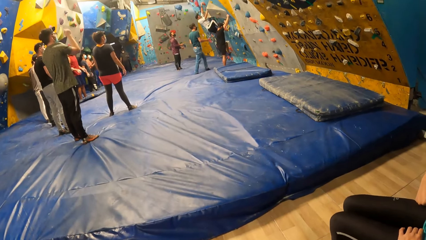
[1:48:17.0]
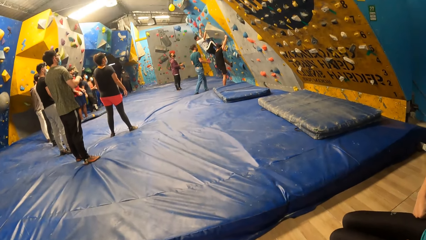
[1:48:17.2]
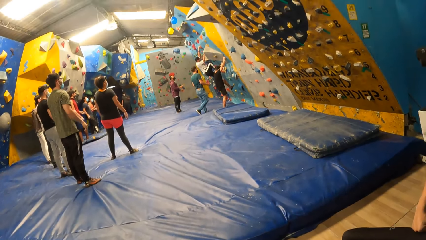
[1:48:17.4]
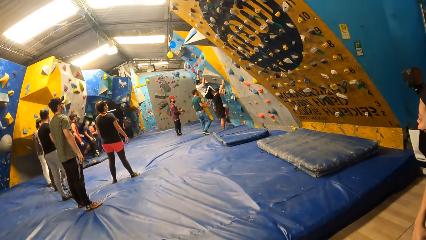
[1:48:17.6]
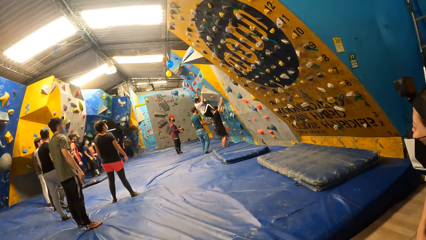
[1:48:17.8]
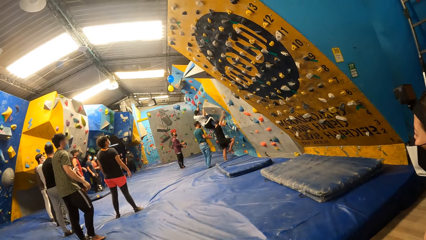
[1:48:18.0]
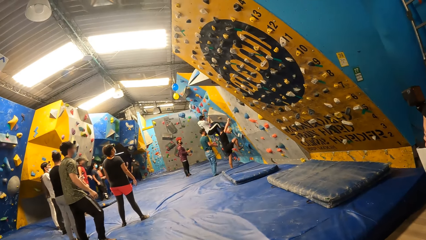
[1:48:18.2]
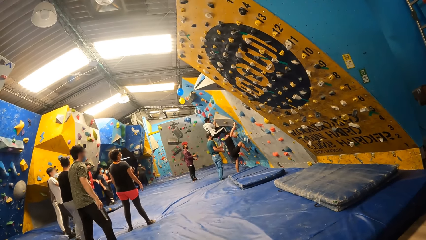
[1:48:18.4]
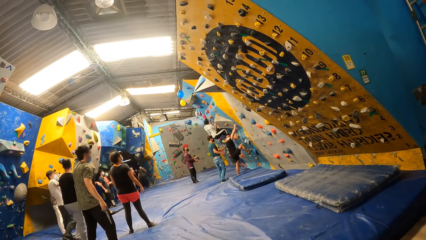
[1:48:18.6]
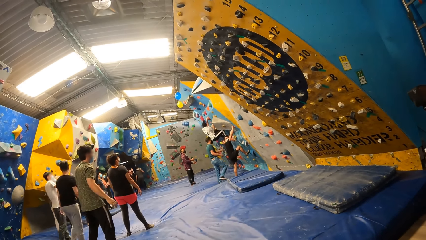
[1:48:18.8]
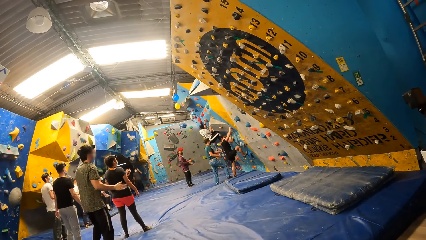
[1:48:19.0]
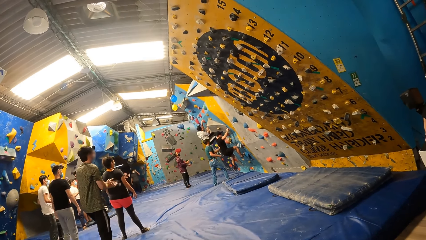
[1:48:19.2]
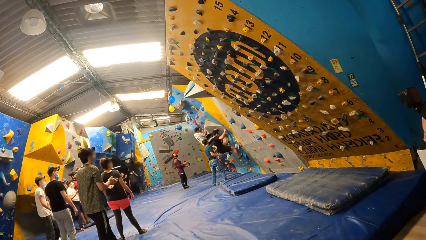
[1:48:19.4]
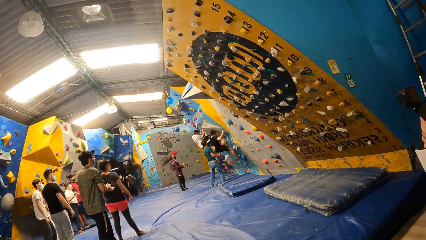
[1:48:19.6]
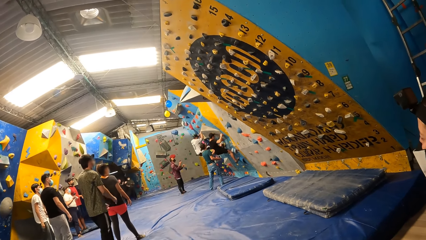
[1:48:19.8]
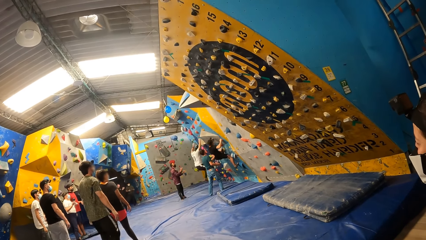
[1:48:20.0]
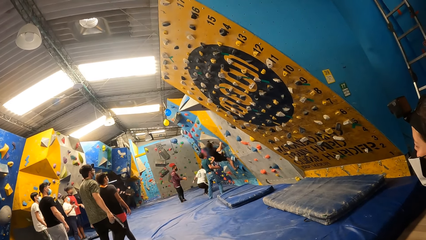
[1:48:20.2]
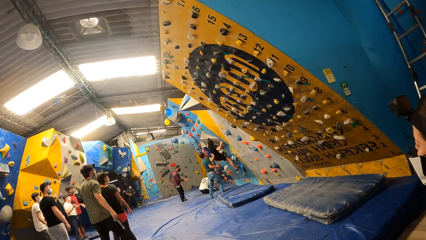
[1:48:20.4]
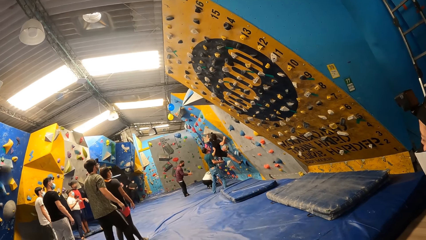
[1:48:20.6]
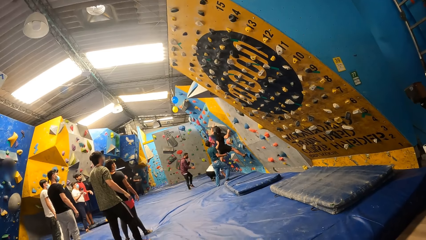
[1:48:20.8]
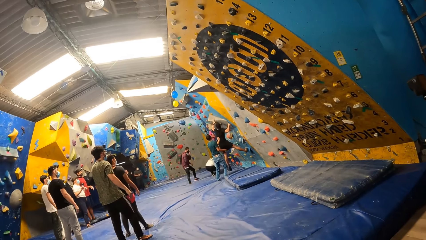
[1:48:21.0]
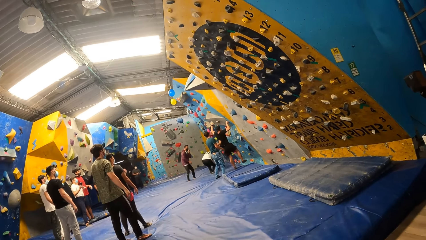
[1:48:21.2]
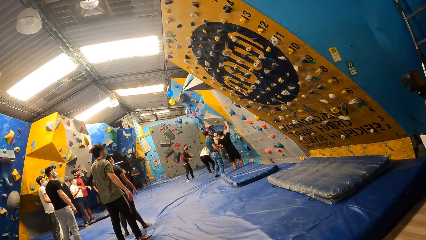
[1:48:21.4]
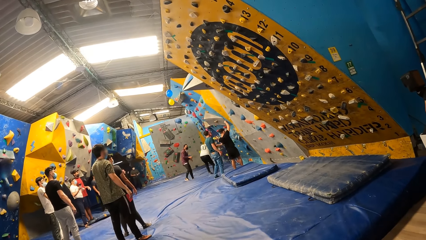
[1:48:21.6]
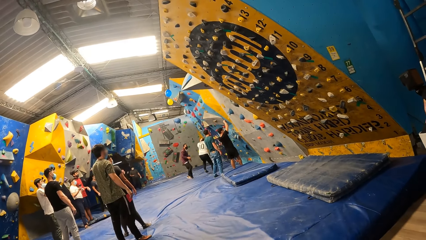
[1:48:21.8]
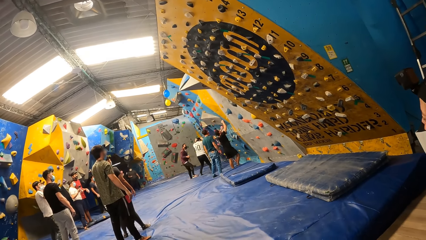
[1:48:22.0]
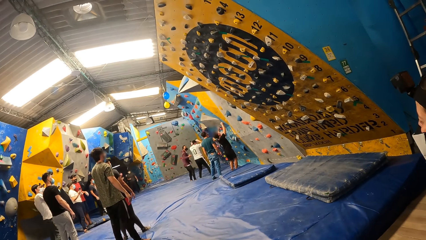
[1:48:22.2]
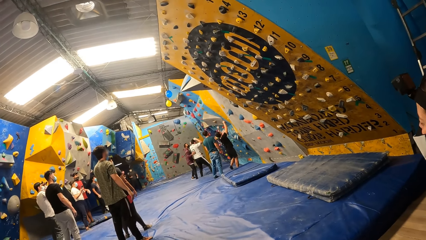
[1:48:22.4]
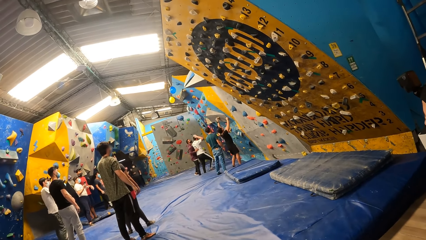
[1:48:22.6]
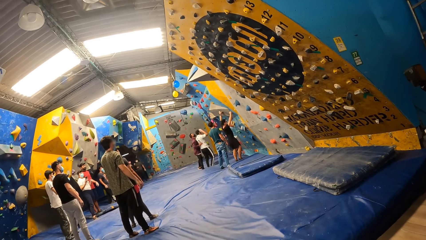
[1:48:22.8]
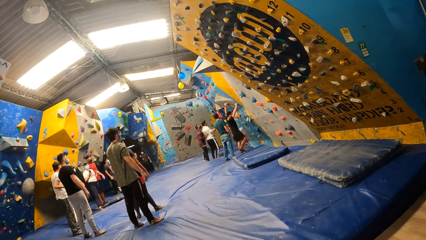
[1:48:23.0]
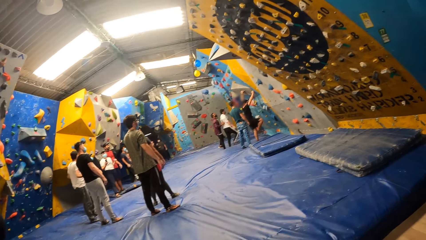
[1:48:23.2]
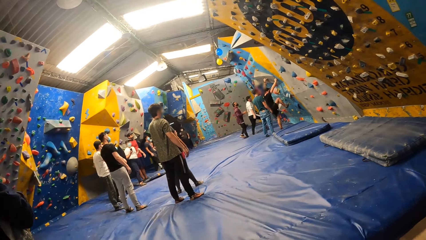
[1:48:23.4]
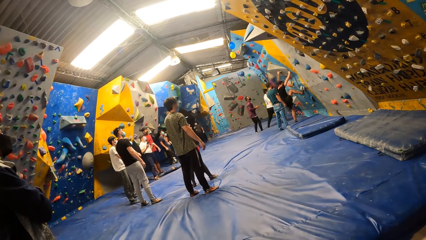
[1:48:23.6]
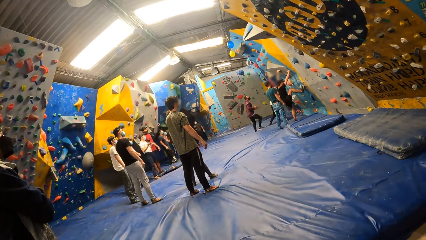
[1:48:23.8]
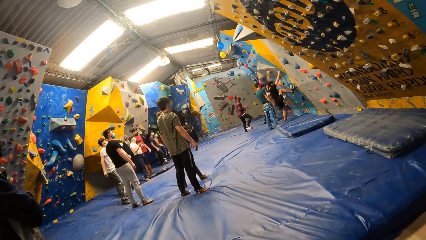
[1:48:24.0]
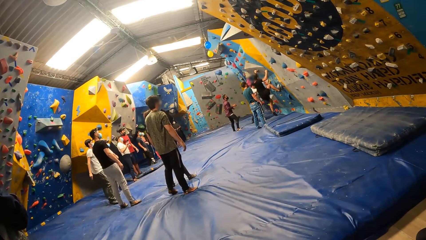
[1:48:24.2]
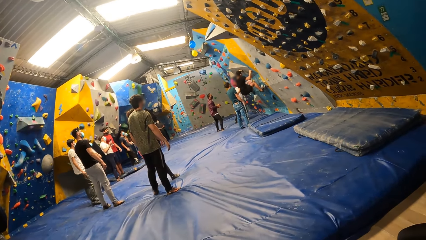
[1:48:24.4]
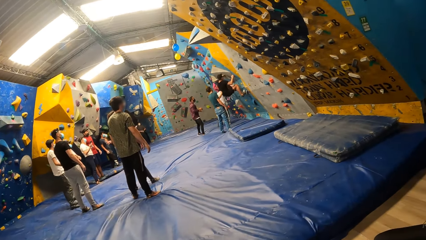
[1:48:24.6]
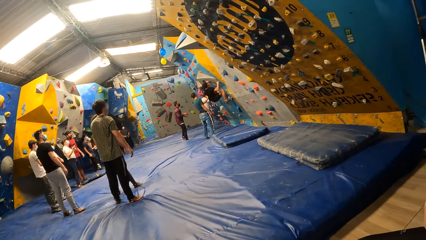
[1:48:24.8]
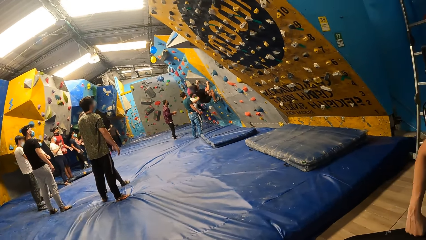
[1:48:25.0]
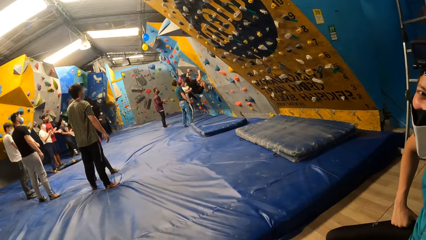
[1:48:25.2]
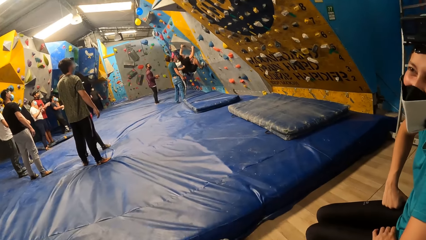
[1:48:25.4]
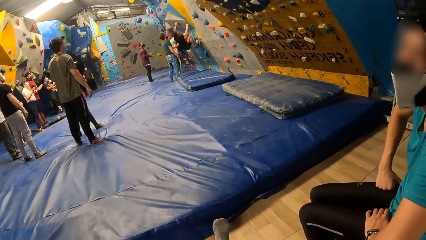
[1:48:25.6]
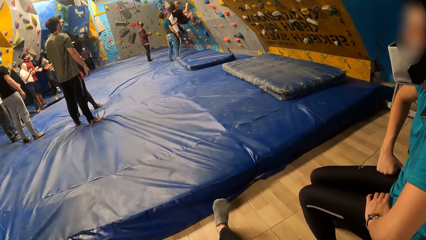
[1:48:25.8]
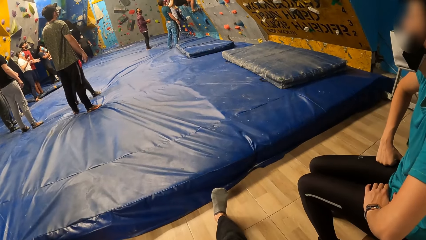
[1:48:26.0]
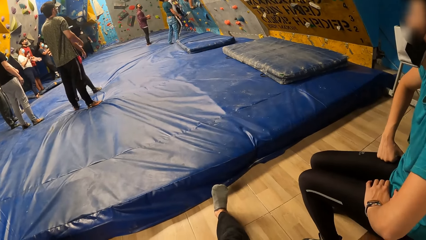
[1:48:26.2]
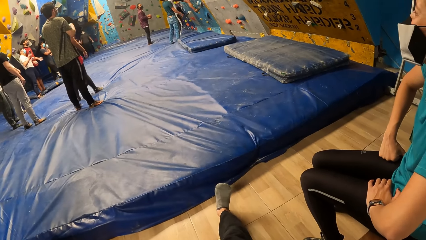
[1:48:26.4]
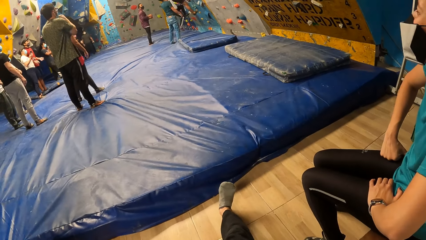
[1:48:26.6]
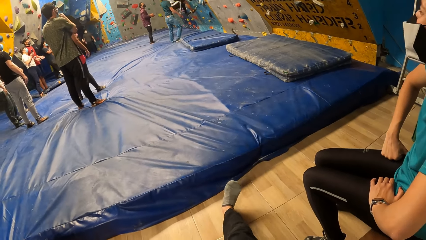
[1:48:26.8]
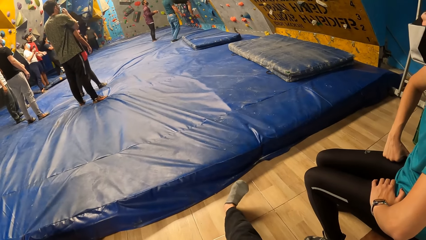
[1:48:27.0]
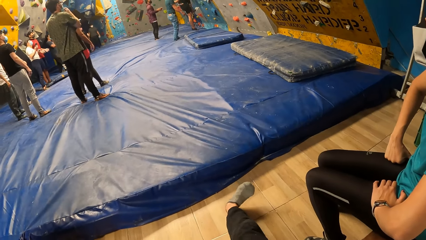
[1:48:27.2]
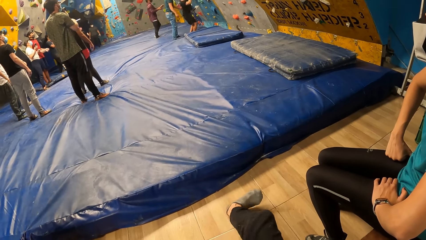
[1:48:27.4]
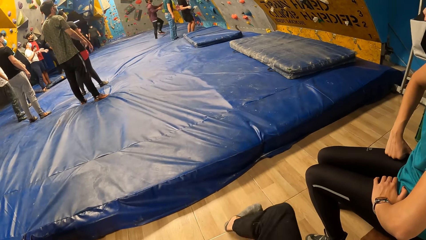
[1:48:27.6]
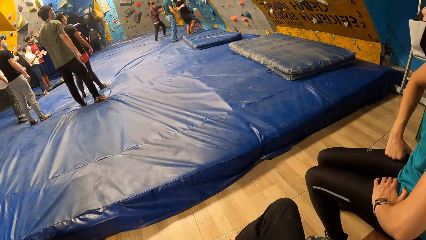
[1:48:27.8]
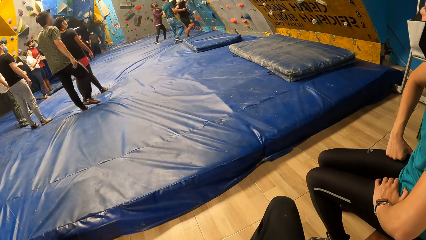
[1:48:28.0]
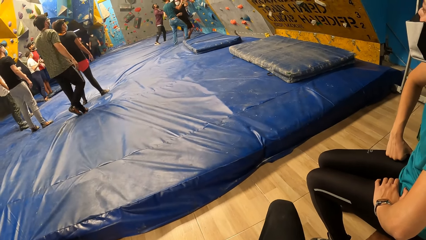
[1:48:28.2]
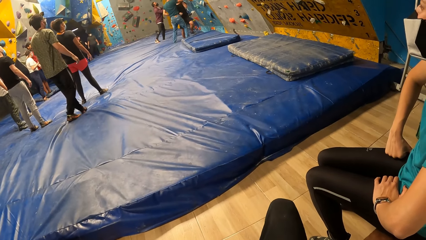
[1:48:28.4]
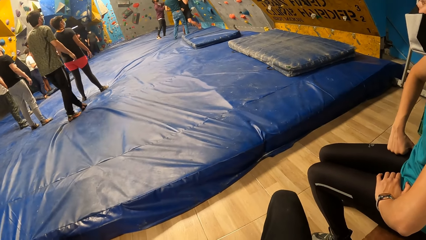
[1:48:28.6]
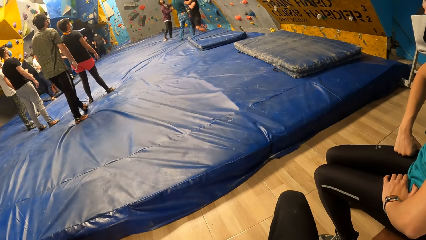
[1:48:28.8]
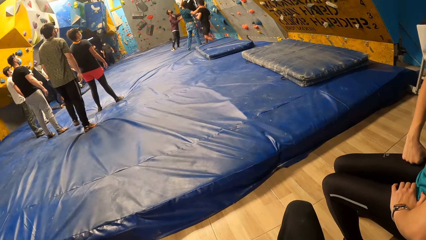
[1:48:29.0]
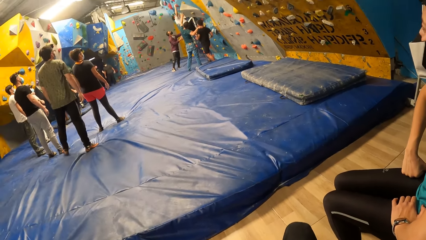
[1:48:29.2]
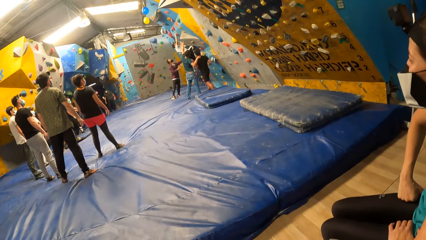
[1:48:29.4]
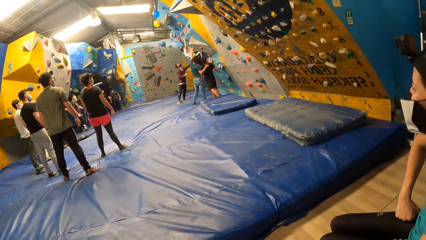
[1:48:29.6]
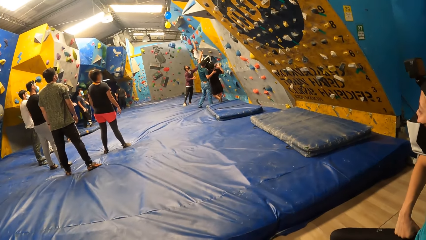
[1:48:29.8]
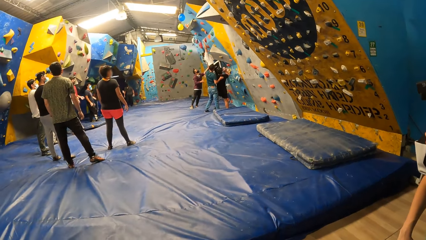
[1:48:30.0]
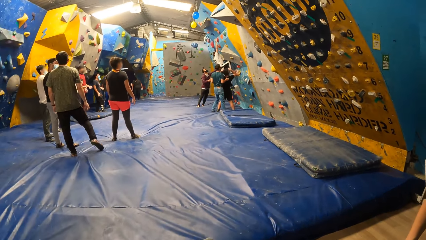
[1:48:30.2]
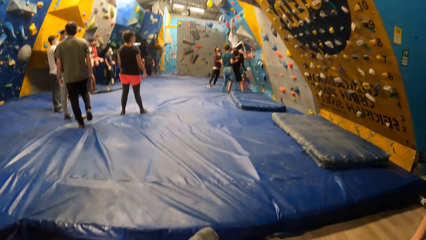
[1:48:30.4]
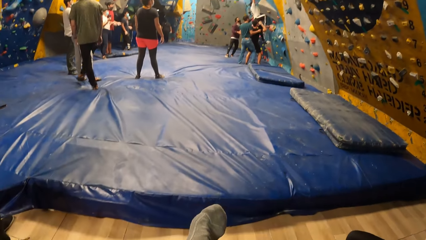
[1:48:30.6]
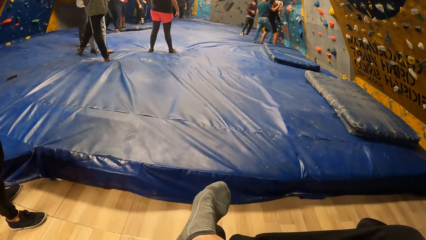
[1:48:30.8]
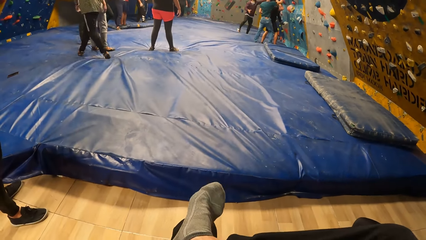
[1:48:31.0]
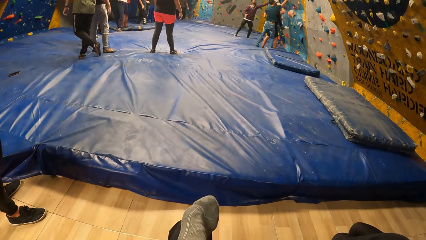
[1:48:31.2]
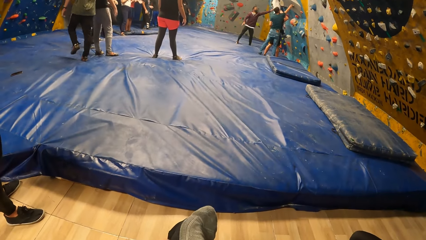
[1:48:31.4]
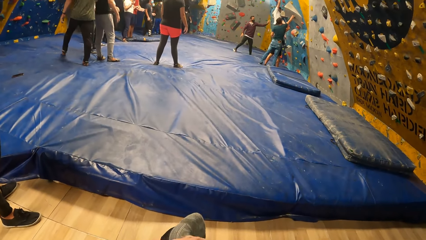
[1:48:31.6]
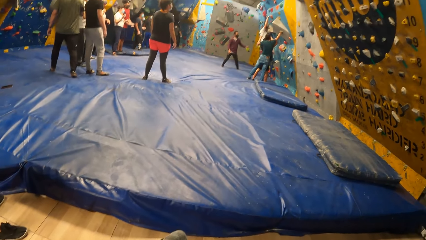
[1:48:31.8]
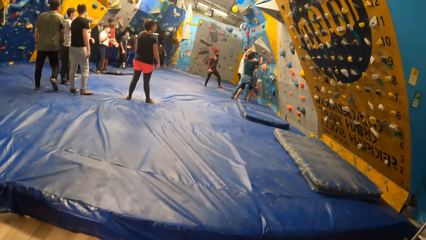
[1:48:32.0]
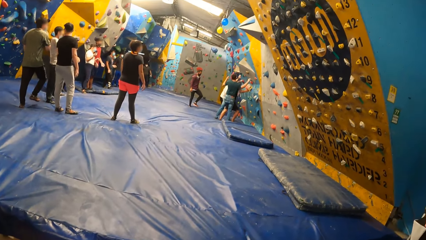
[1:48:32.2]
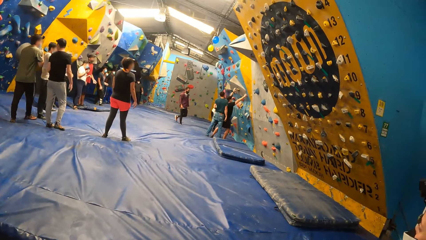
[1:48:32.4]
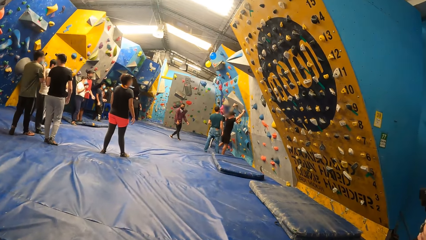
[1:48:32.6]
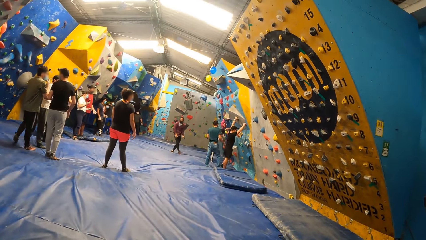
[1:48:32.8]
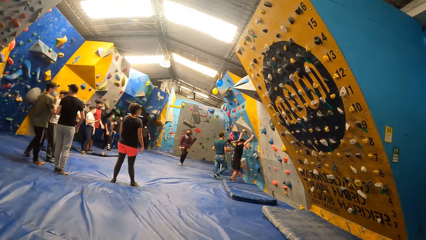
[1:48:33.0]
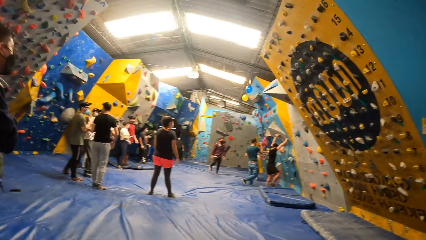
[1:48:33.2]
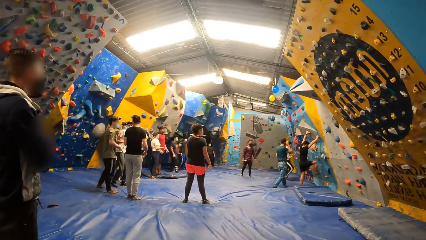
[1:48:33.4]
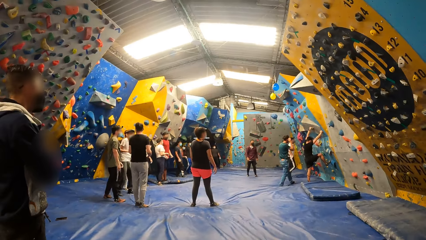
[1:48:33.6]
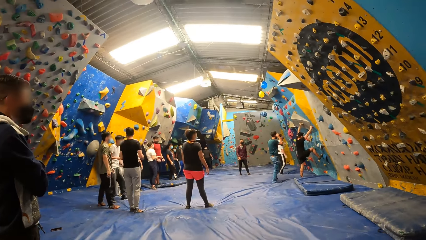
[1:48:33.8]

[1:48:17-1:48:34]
A man interacts with another man. A third man interacts with a fourth man. The second man boulders the wall. The first man interacts with the second man.
